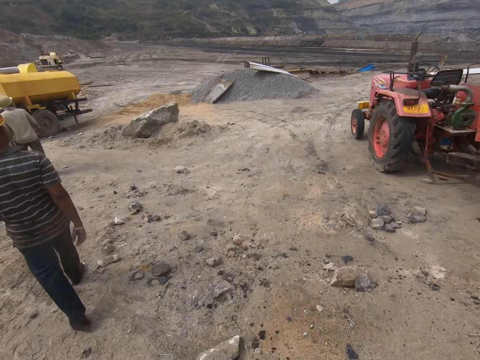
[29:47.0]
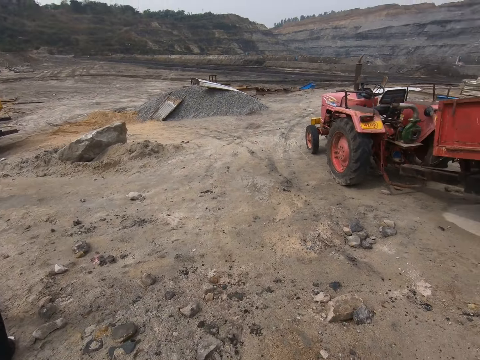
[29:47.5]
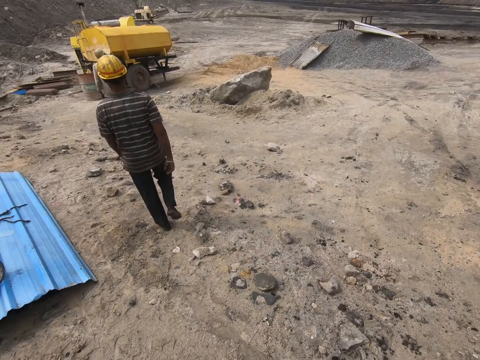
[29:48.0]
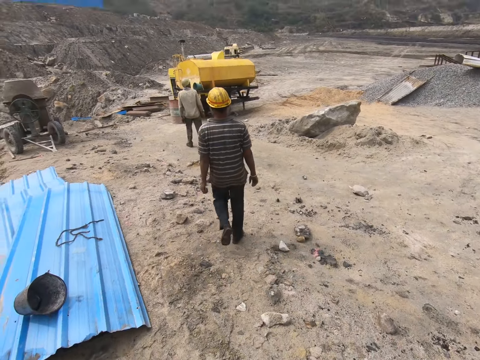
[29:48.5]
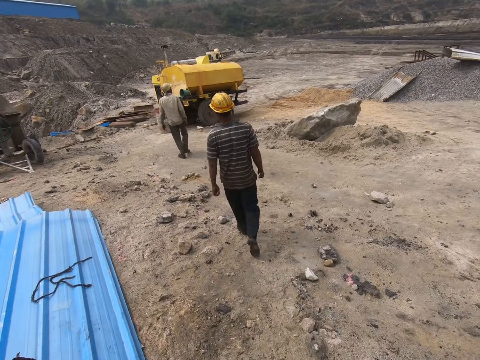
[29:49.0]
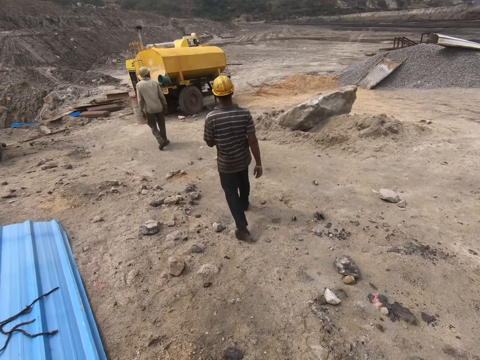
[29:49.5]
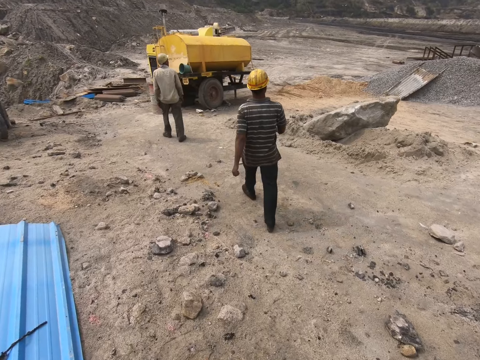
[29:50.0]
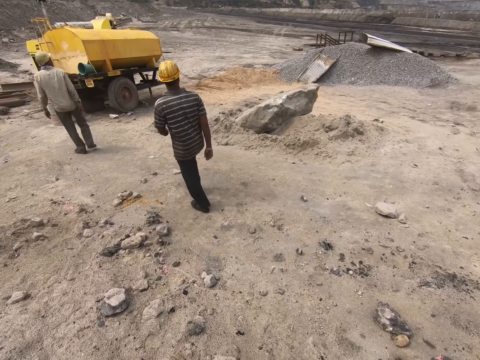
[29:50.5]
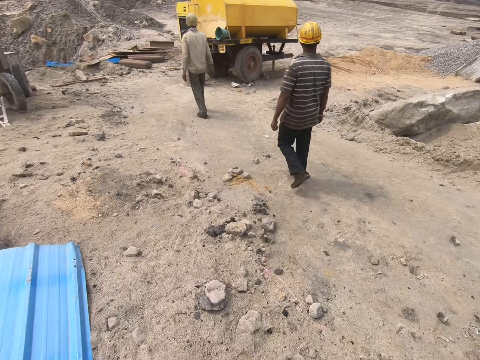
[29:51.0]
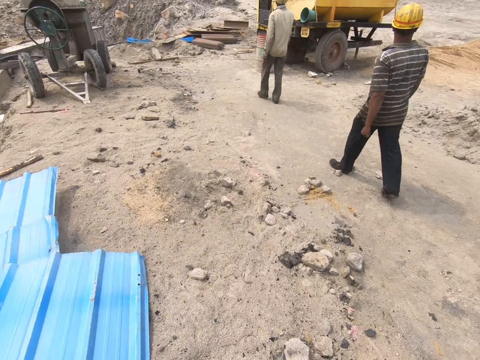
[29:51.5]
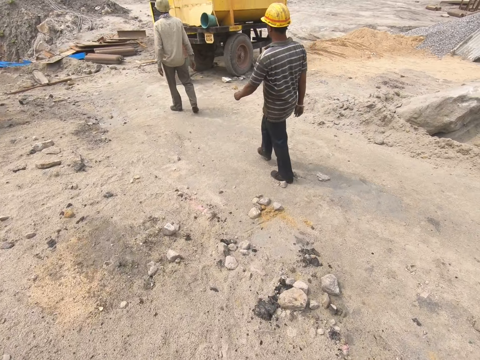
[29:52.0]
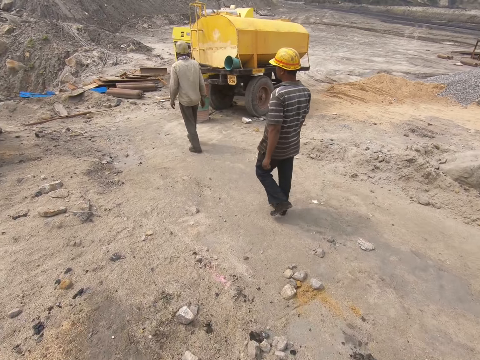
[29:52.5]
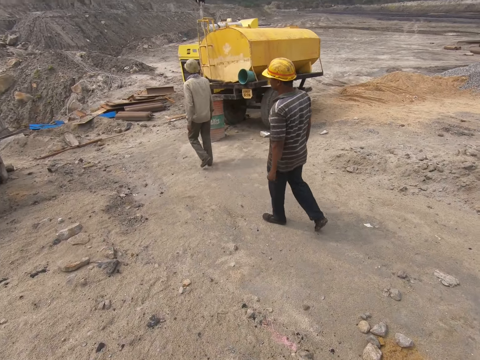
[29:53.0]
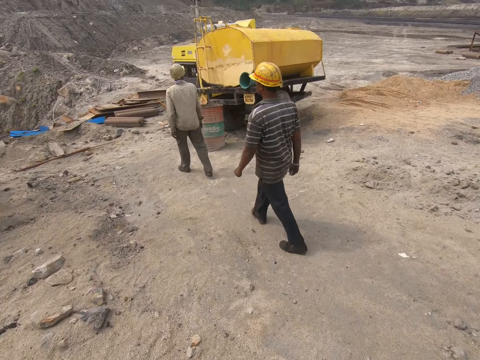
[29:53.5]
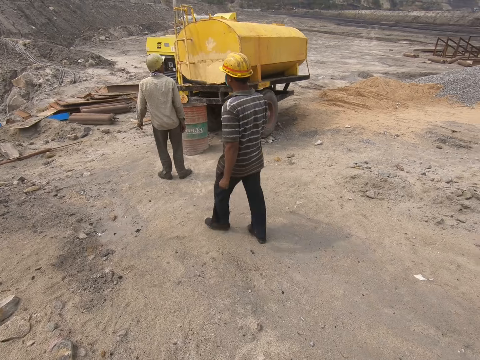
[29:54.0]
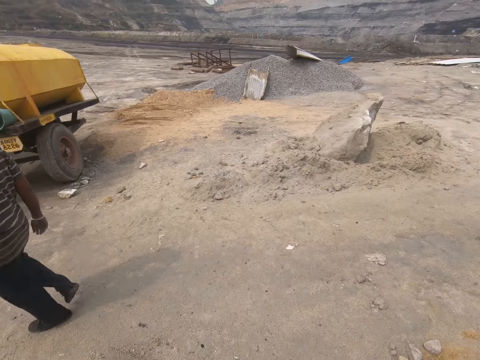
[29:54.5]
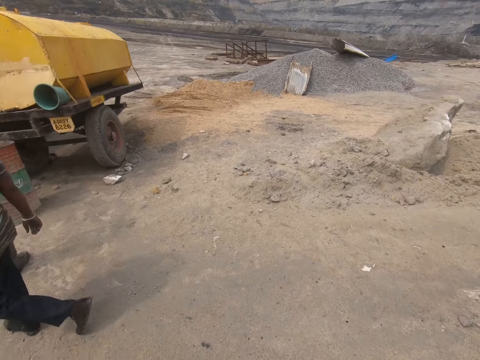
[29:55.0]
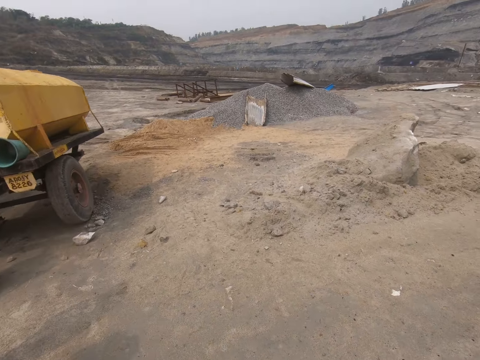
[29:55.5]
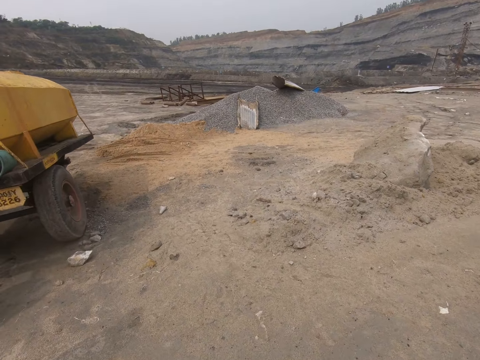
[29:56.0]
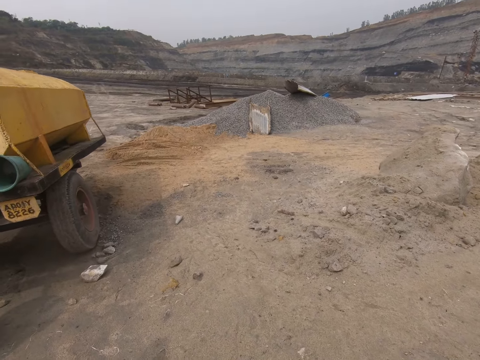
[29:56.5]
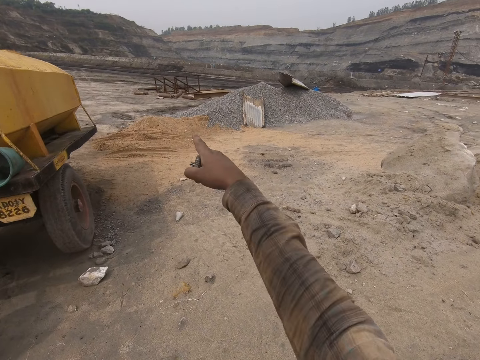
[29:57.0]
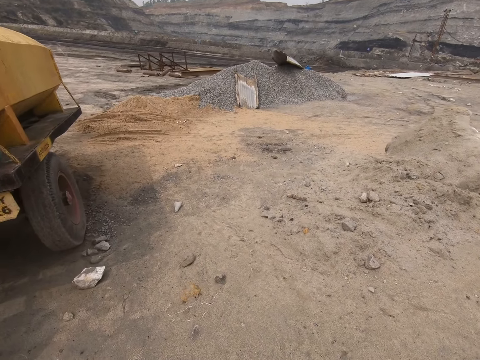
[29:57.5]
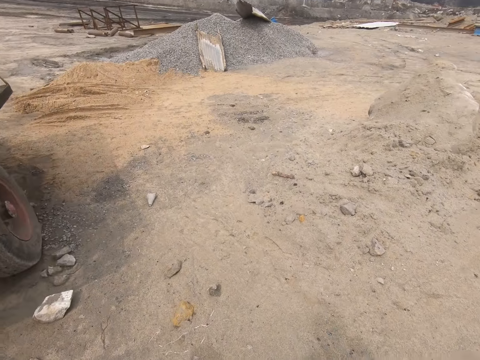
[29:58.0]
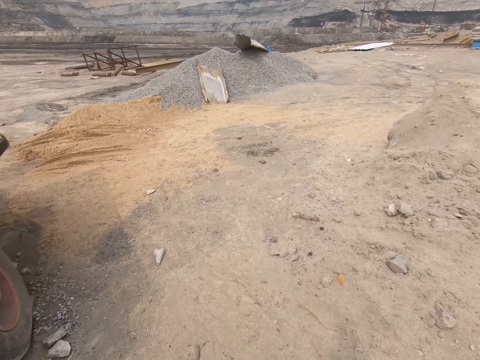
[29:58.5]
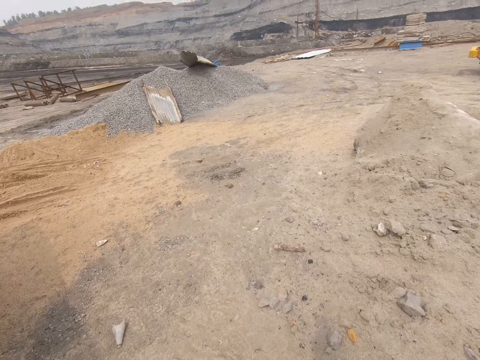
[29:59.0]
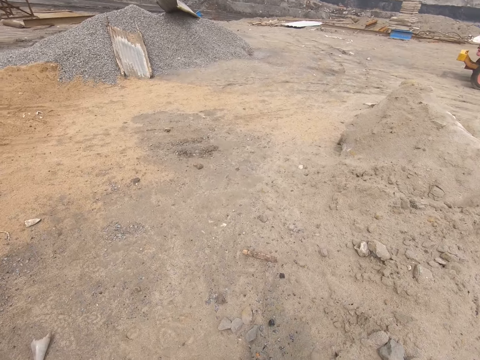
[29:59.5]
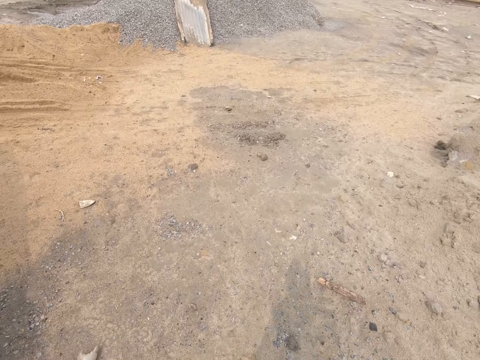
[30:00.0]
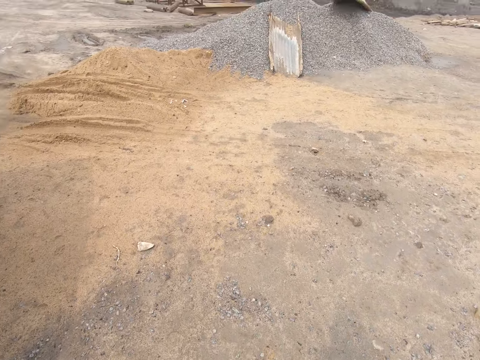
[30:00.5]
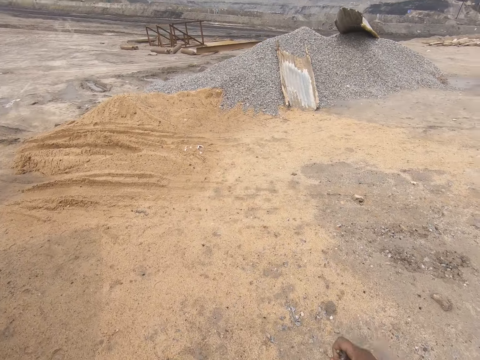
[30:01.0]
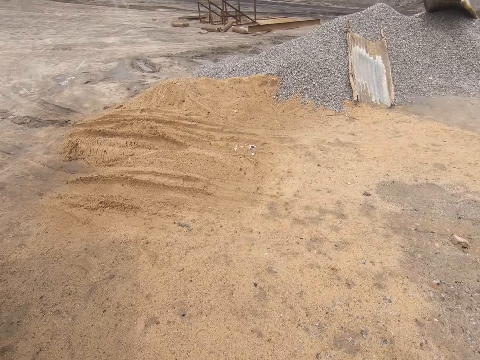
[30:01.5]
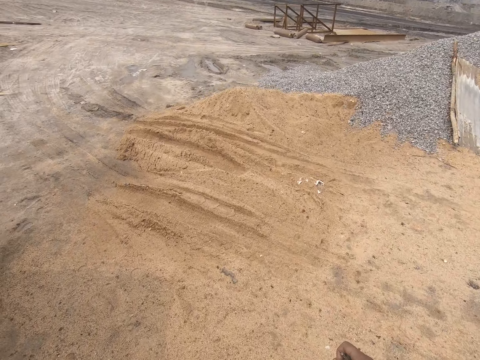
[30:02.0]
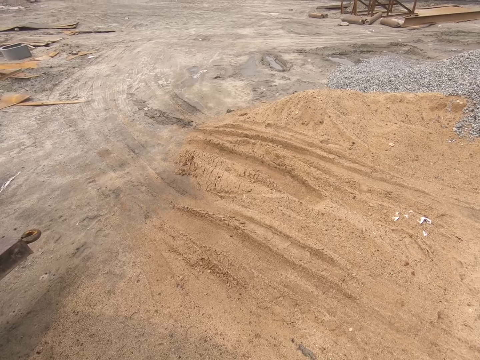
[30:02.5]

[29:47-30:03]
The camera wearer points with his hand. He moves his hand. He walks on the ground.

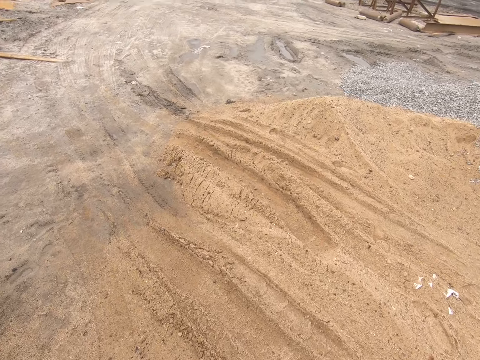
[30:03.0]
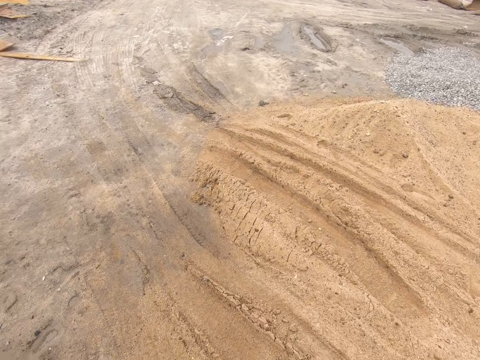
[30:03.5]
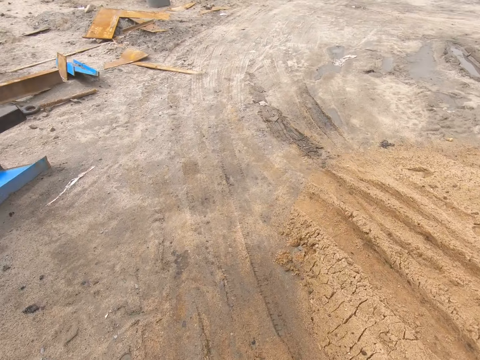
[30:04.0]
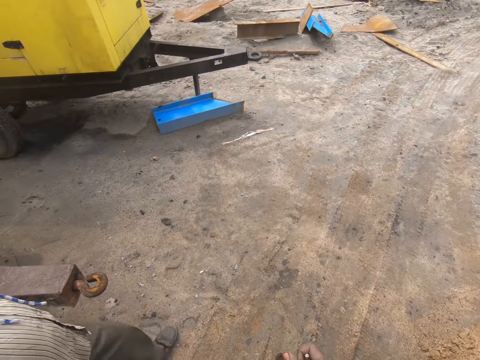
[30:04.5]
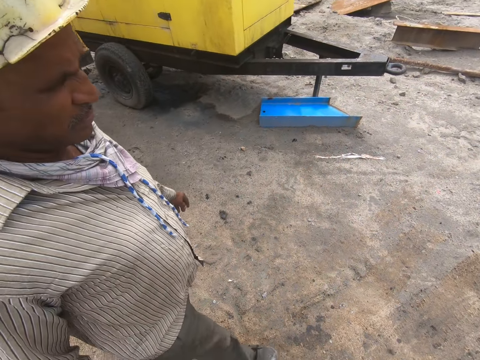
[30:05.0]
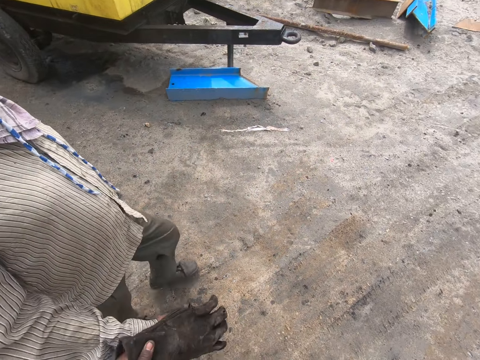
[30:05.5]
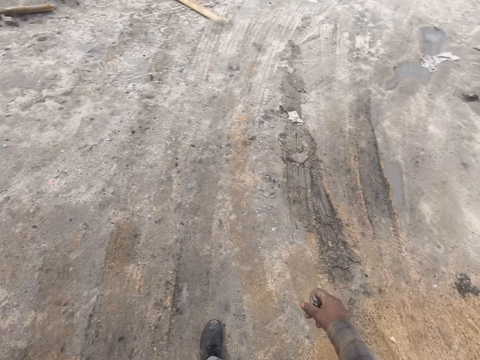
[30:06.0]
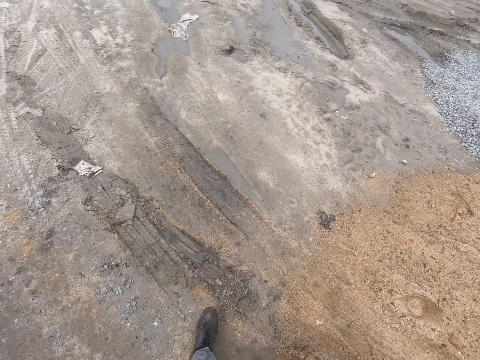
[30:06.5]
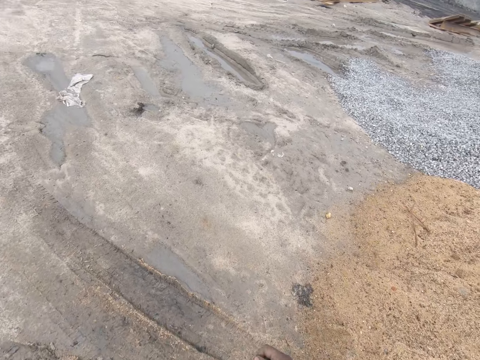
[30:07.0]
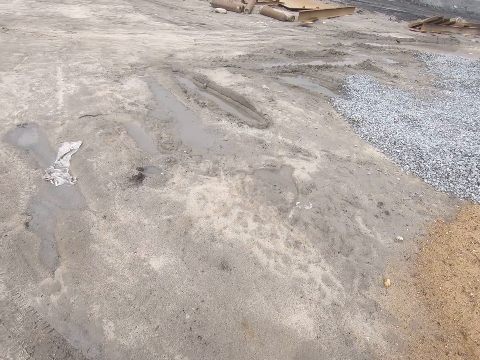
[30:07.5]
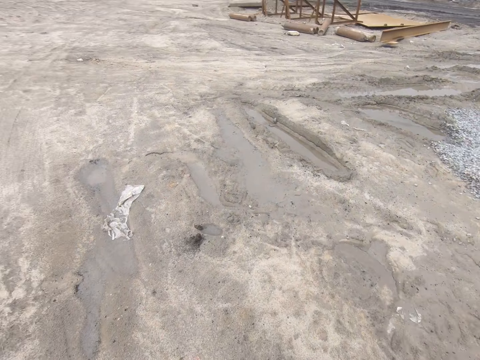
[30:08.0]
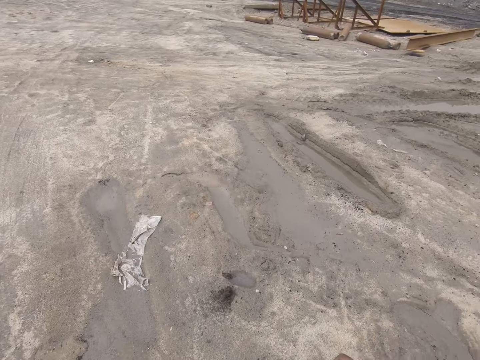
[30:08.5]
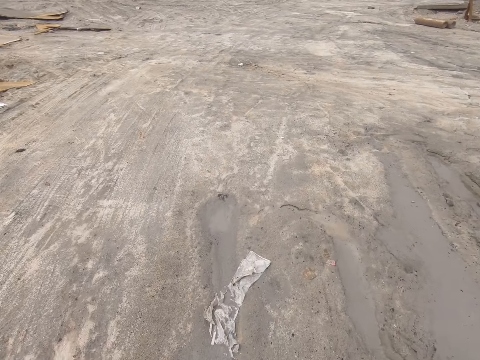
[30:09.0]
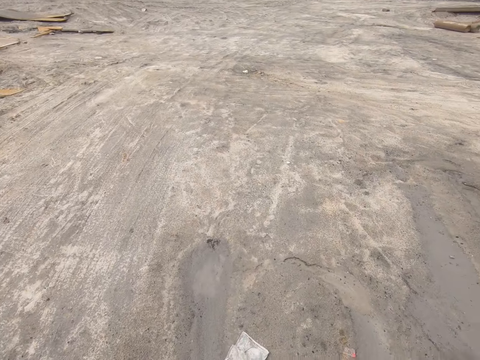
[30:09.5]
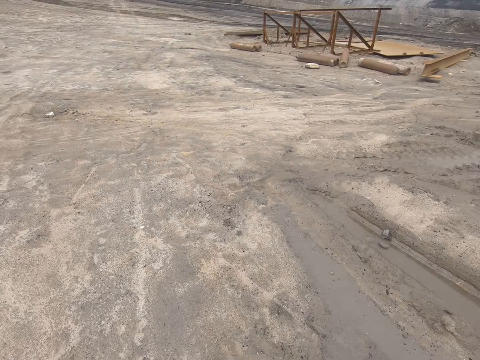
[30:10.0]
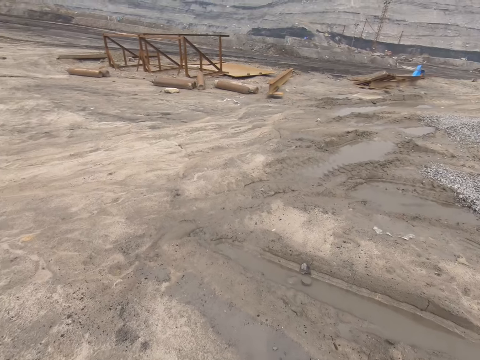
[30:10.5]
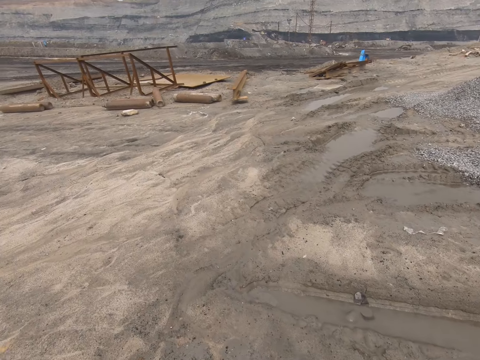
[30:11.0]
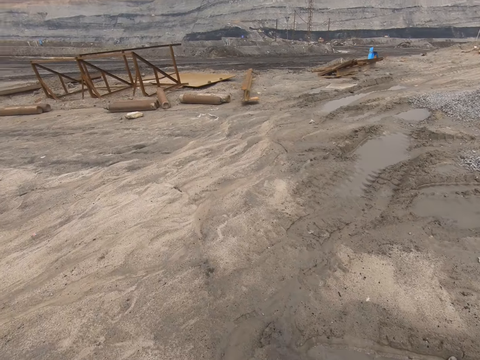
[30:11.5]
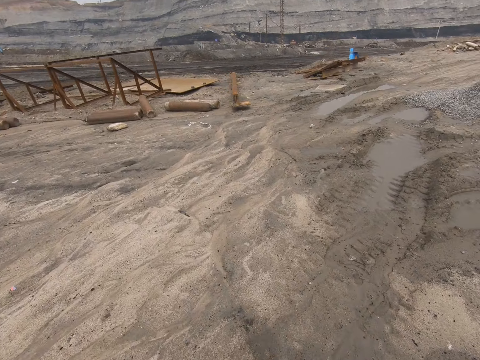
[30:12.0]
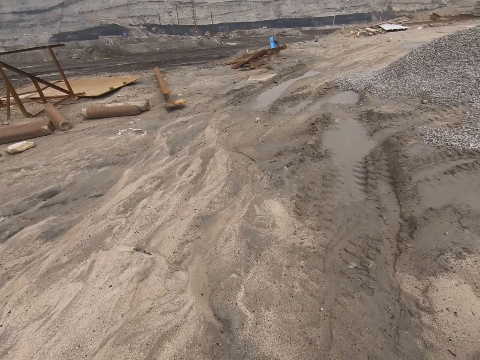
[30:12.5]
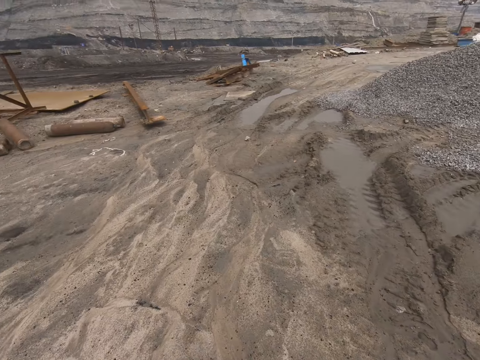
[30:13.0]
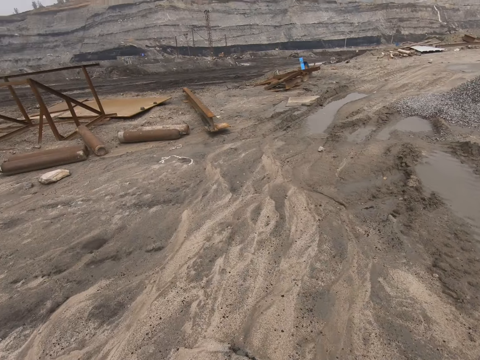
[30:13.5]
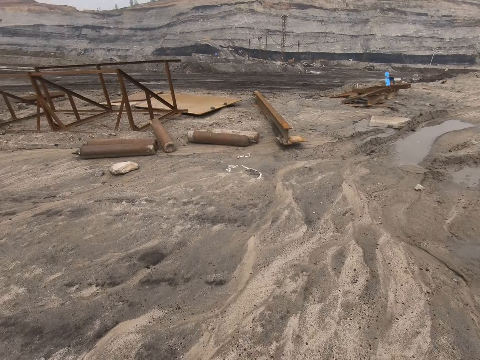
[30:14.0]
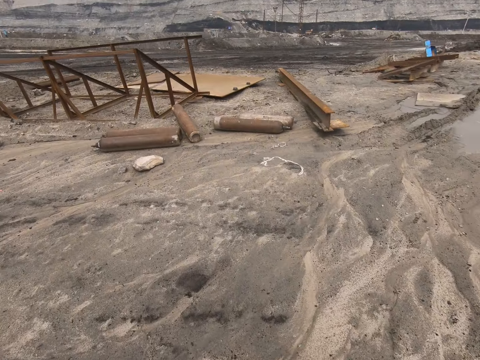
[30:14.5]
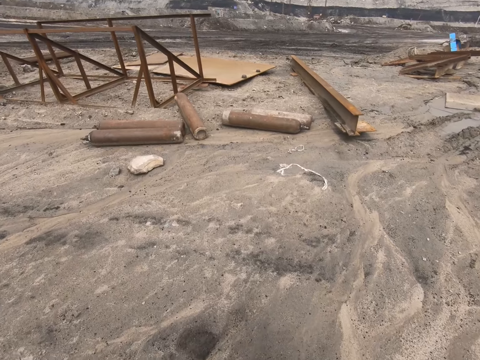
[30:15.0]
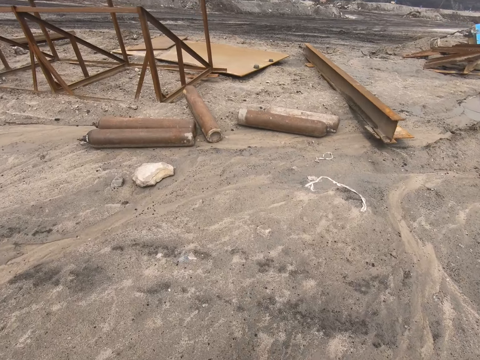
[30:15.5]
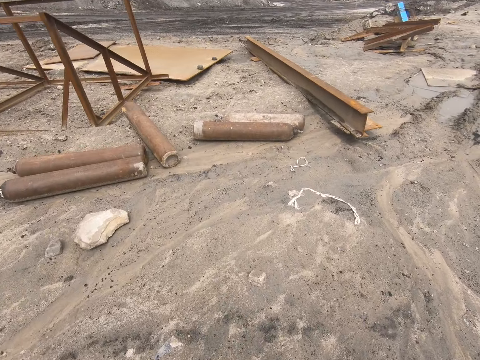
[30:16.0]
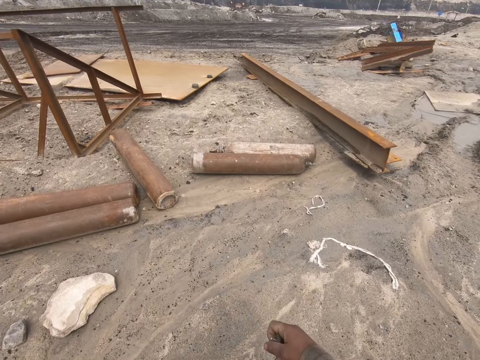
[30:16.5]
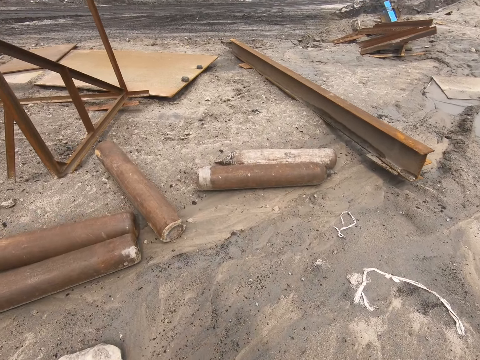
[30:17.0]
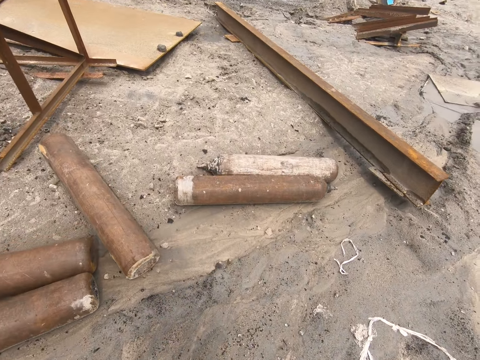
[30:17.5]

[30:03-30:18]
The camera wearer converses with a man. They walk on the ground.
